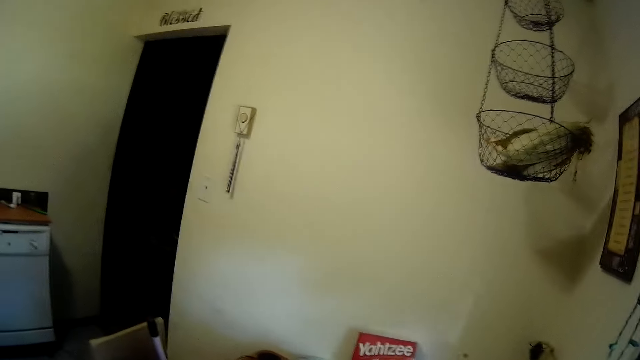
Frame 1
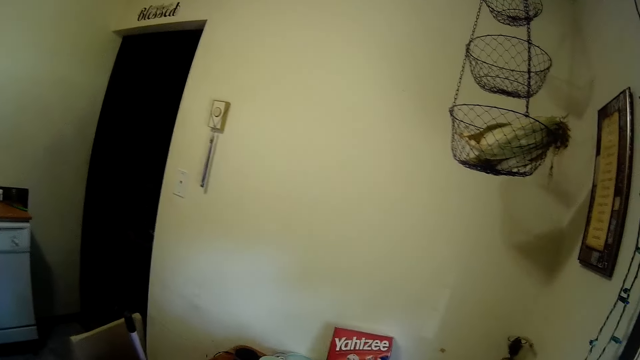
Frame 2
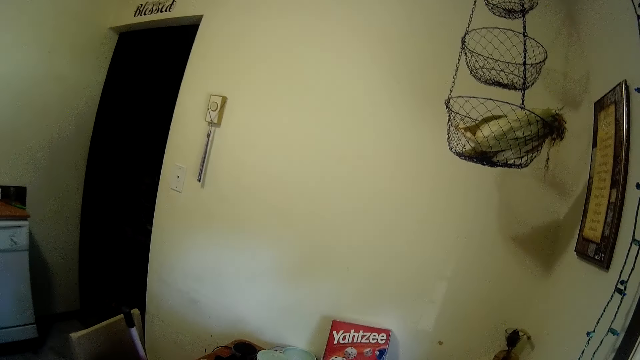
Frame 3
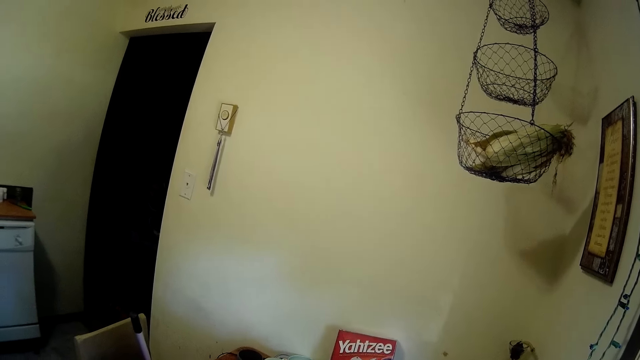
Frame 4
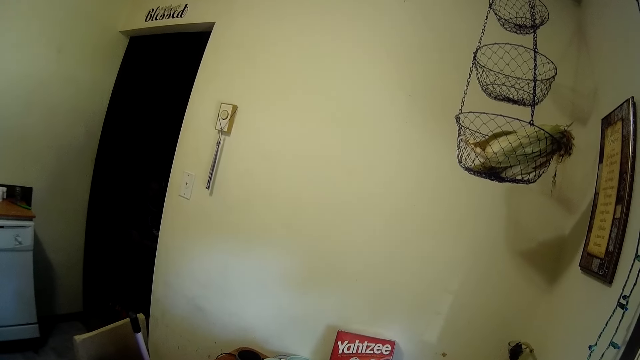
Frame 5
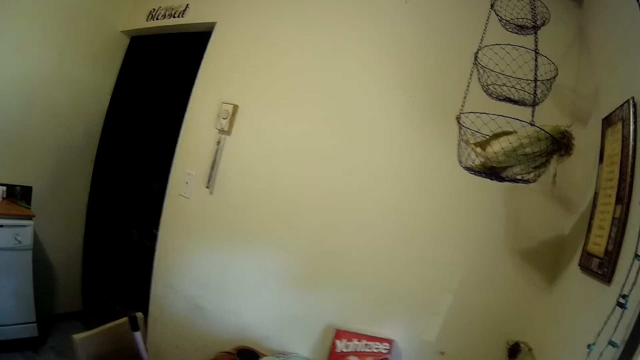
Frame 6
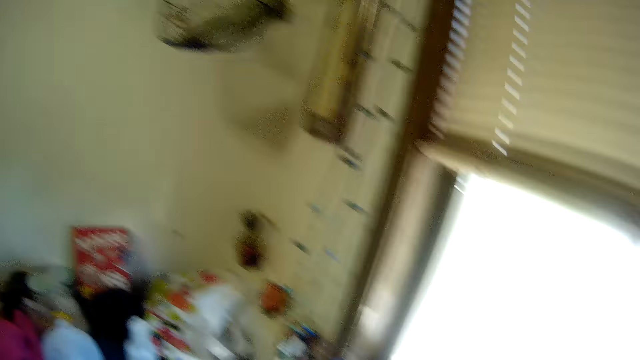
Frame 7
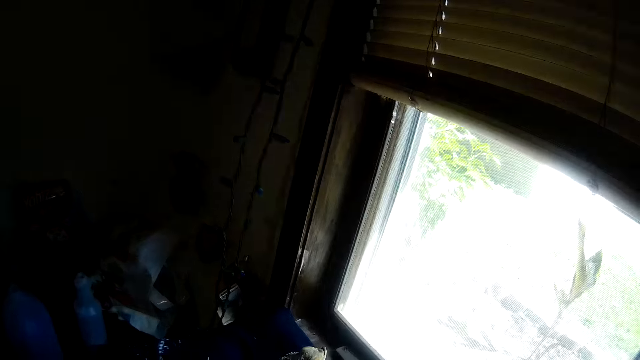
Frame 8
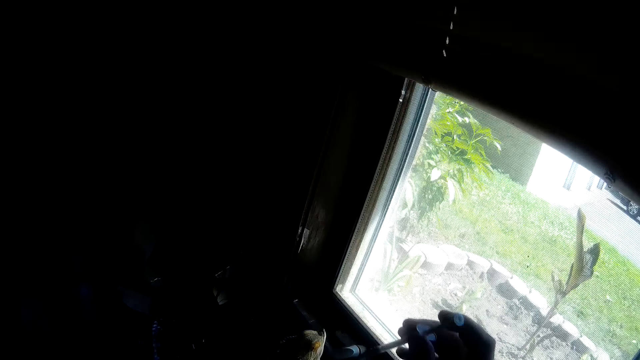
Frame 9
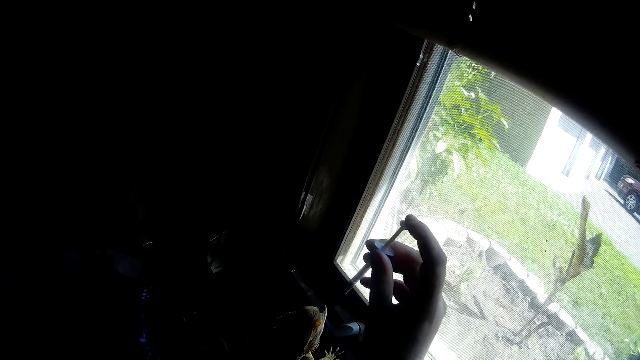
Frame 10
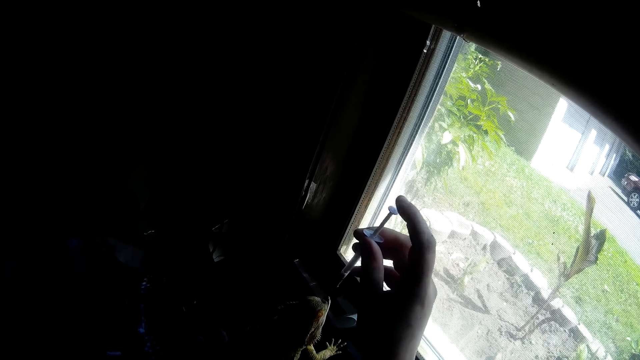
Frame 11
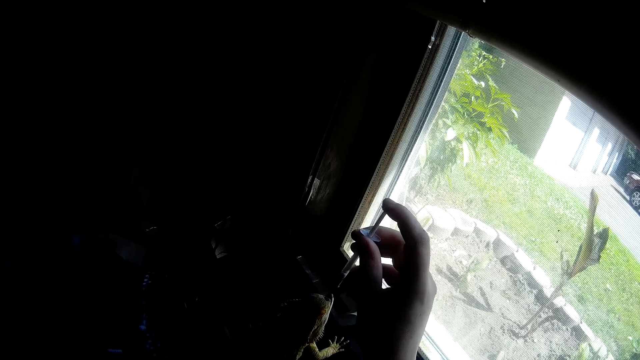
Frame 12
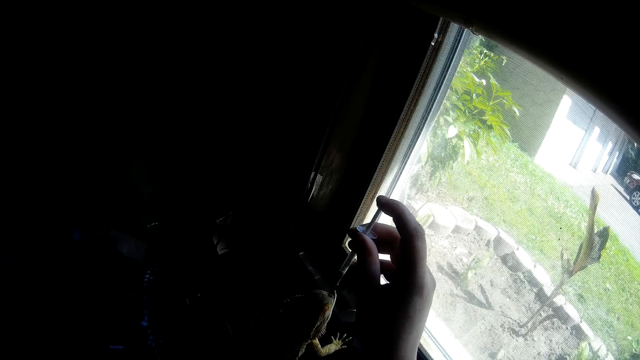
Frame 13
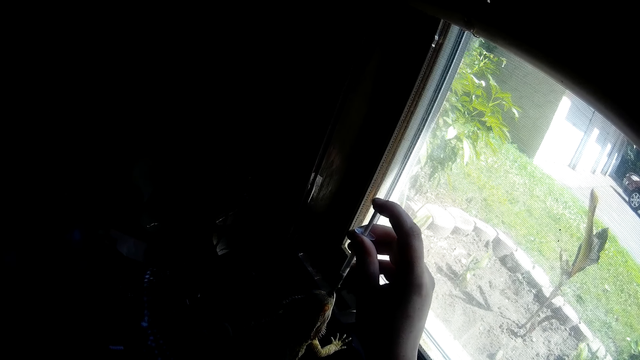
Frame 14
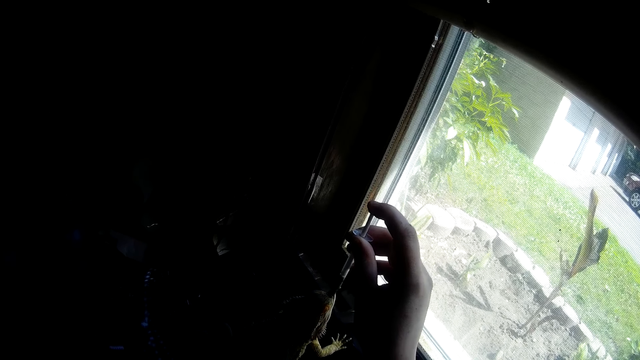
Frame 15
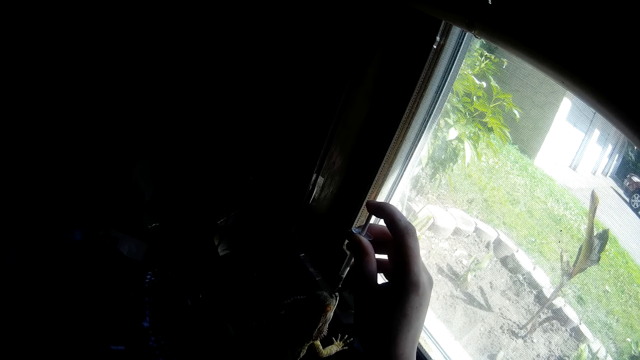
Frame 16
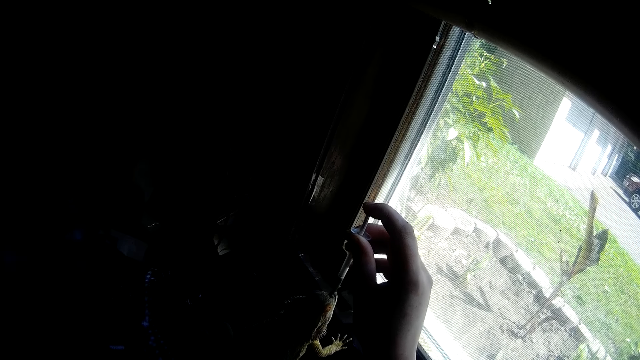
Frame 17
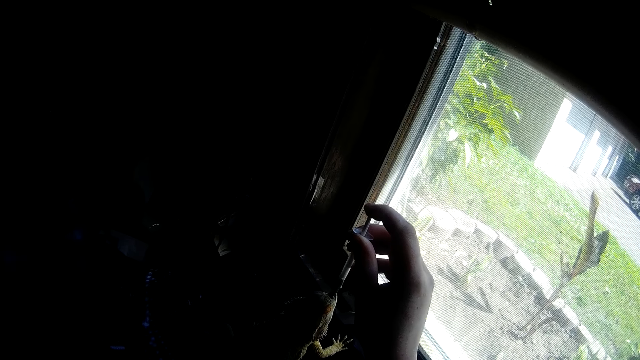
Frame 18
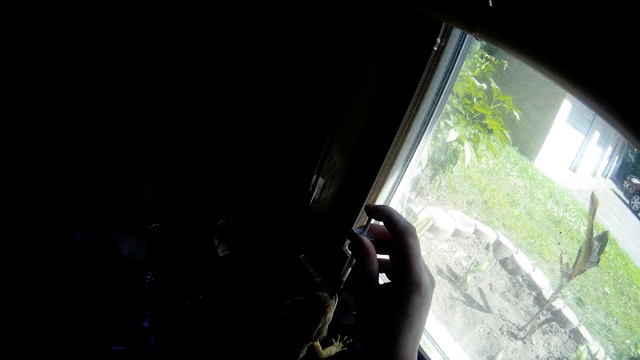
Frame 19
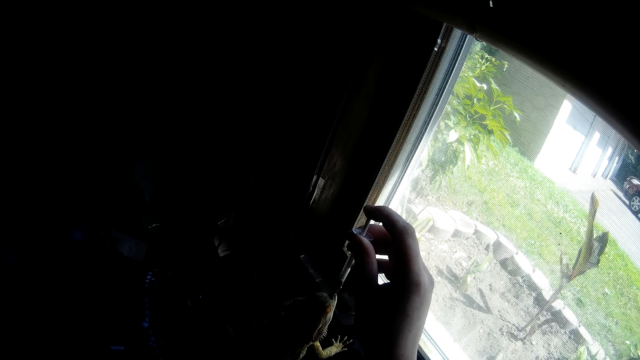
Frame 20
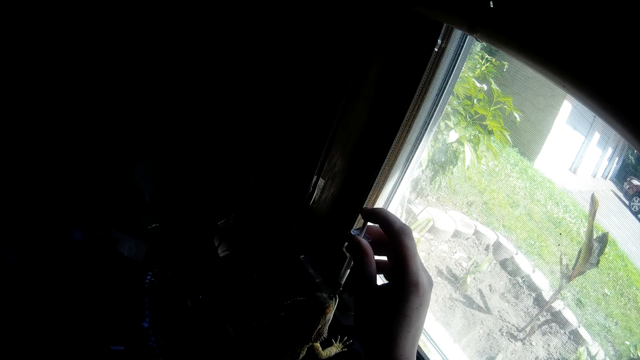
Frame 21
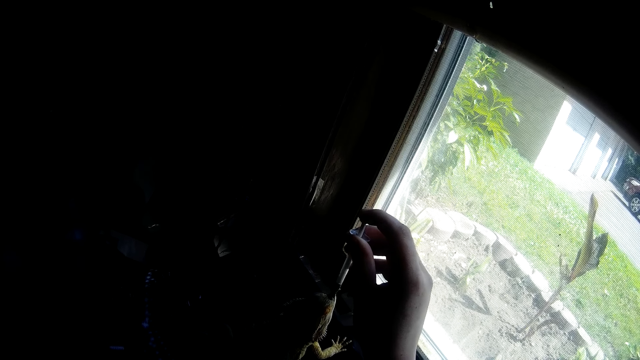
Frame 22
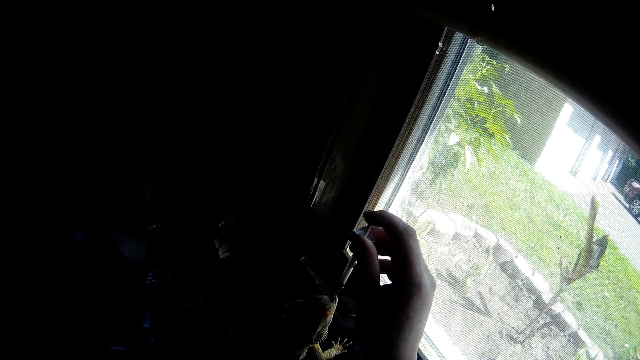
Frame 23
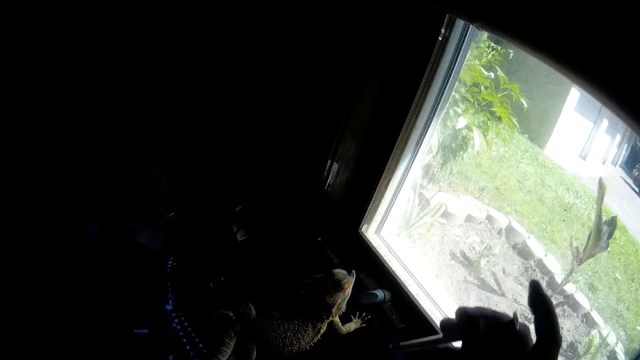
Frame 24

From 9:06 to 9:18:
The camera wearer presses something in the adhesive dispenser syringe on the bearded dragon. She puts the loaded syringe into the mouth of the Chinese water dragon with her right hand.

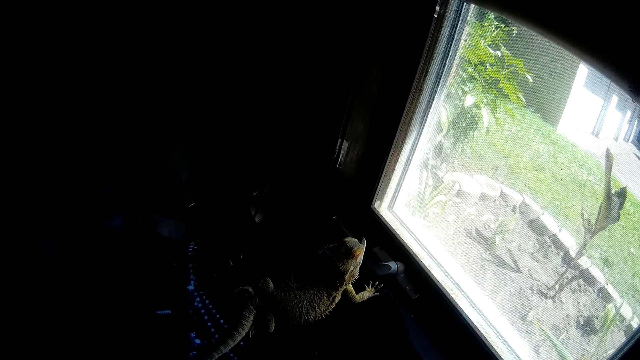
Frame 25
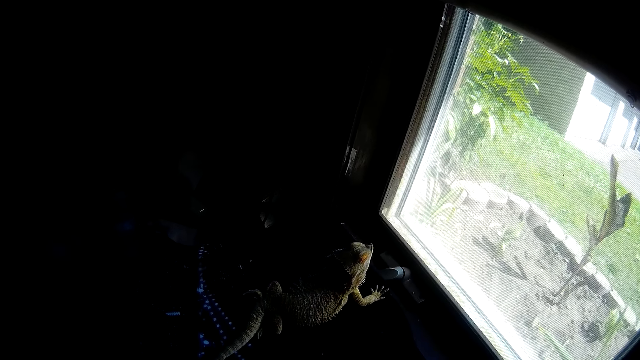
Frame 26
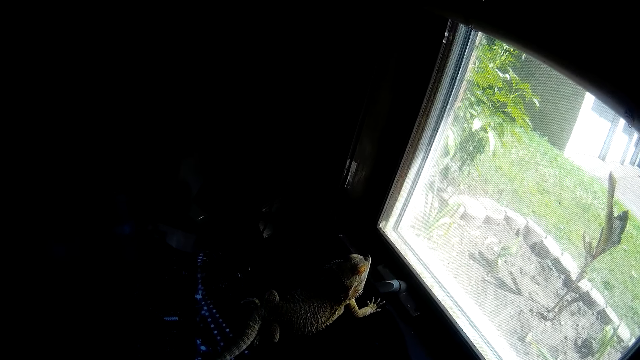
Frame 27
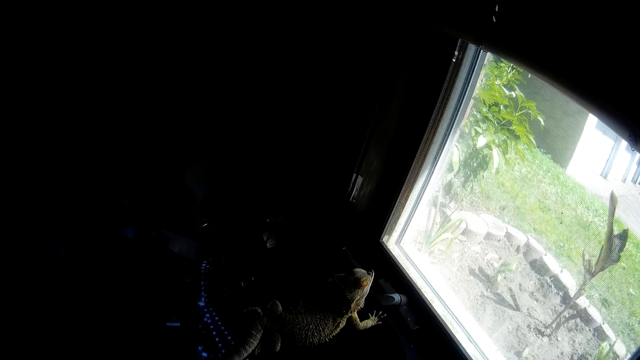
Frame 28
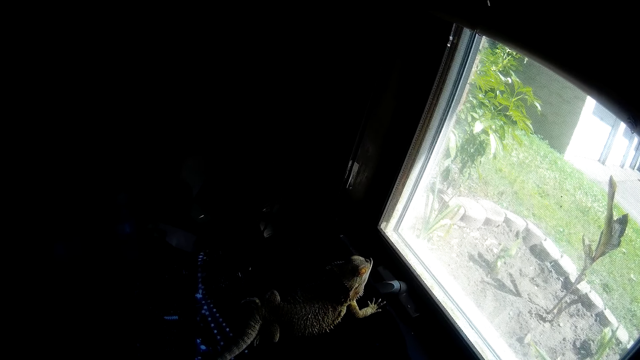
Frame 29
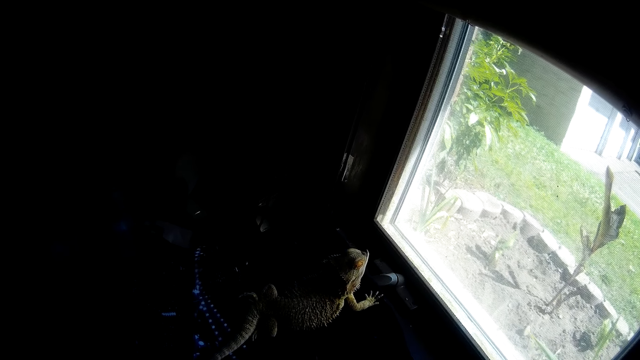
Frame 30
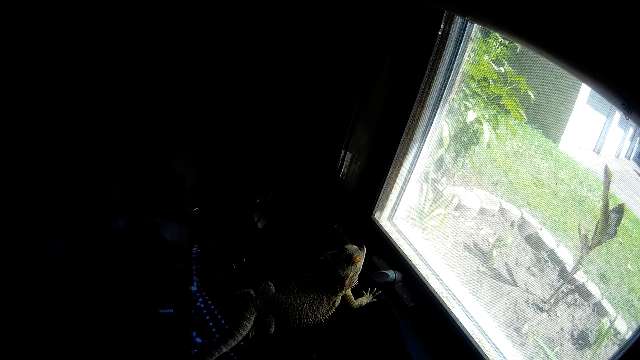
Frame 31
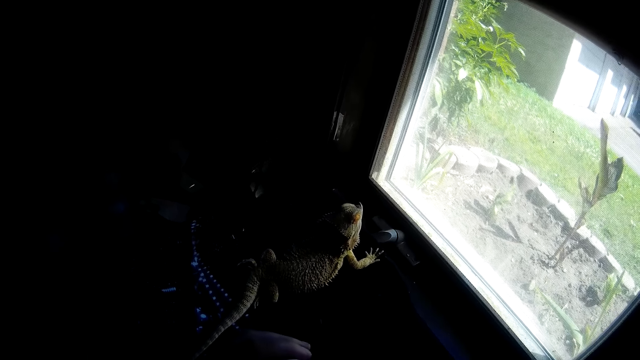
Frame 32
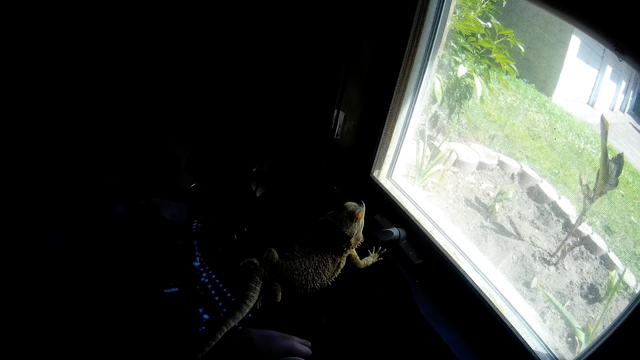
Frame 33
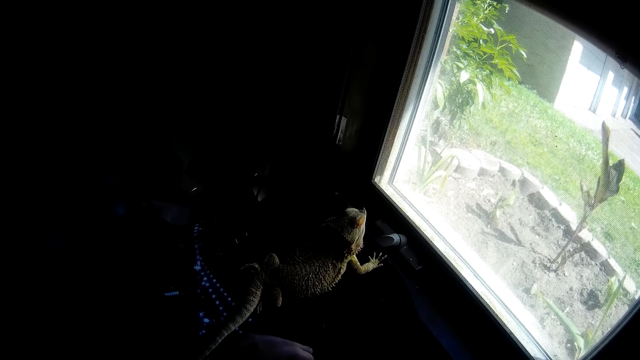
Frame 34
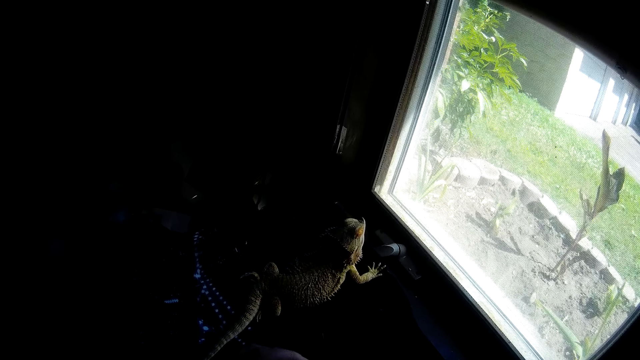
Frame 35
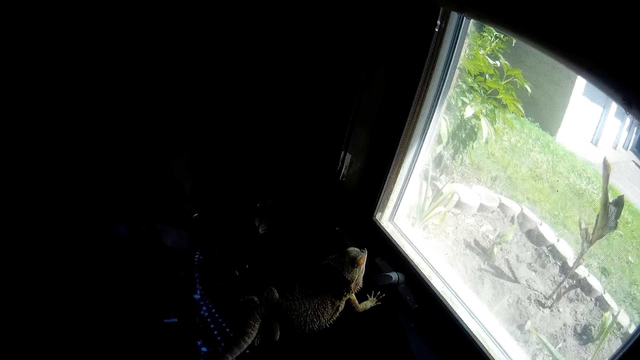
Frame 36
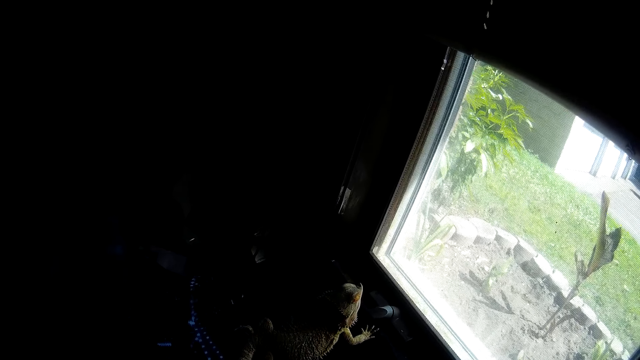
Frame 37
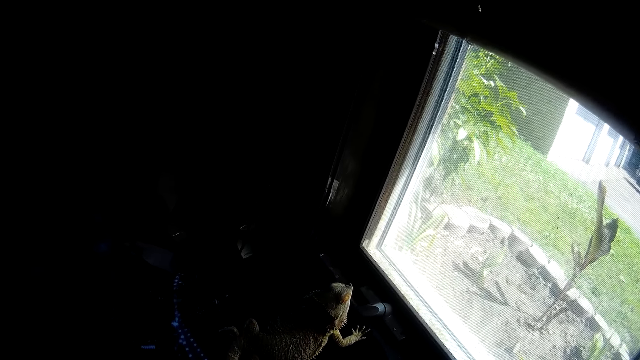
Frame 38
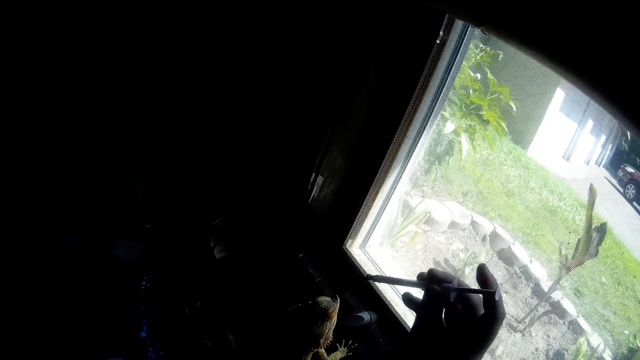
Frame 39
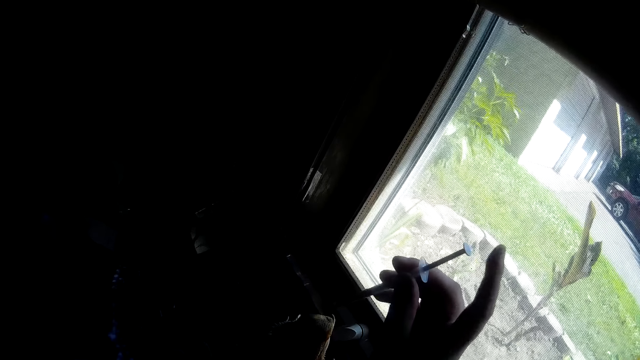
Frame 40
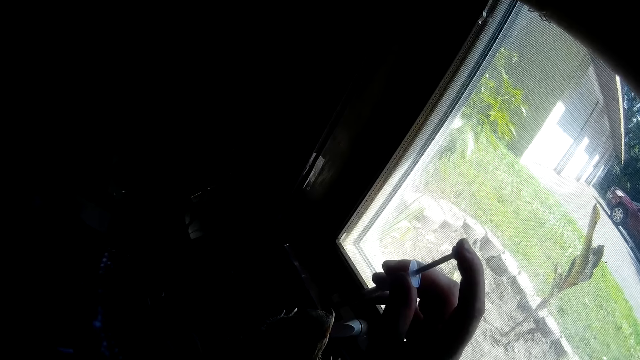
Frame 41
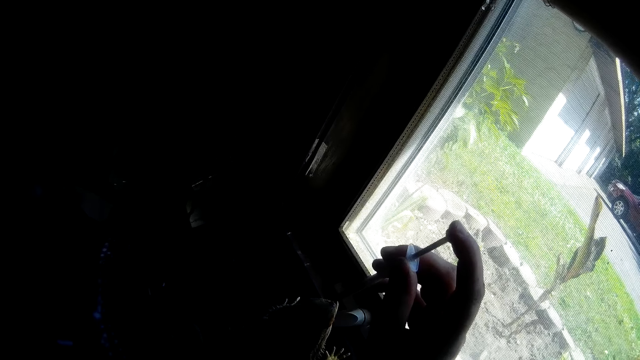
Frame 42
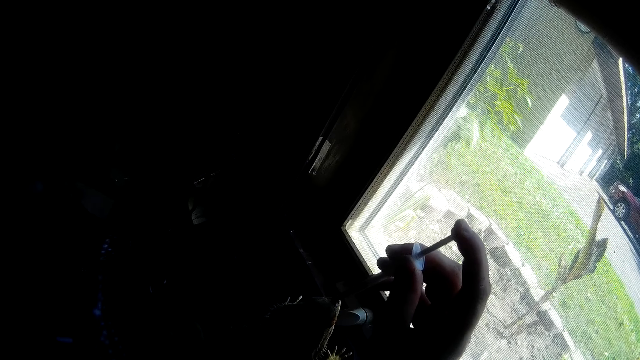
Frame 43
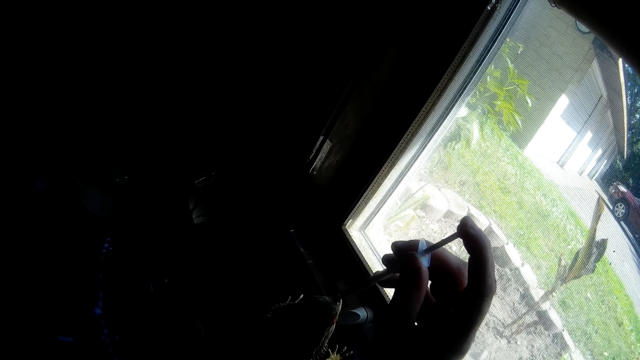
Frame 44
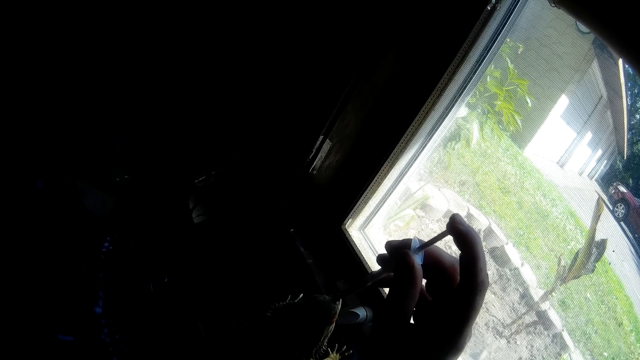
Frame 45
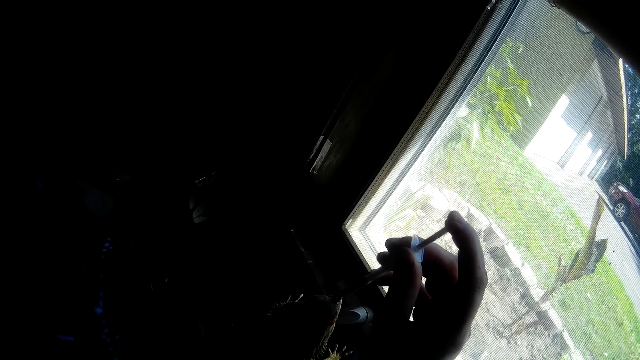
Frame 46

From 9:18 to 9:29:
The camera wearer feeds the chameleon using a syringe.
